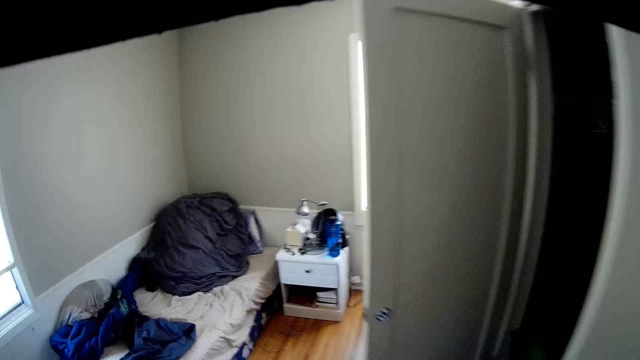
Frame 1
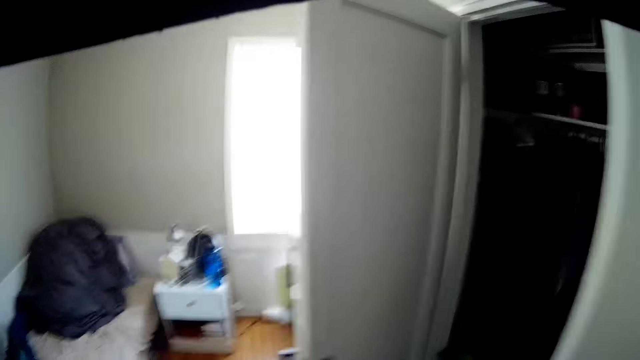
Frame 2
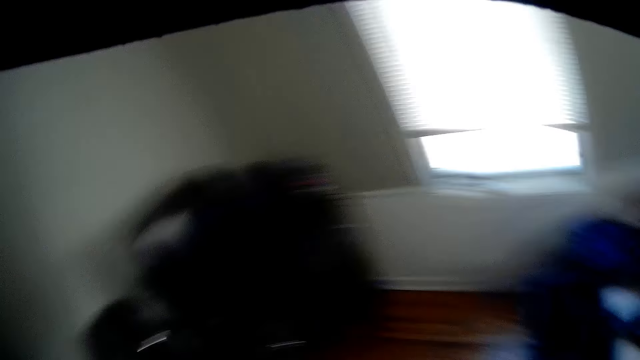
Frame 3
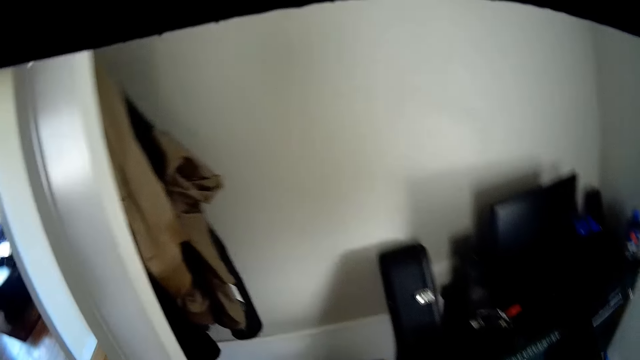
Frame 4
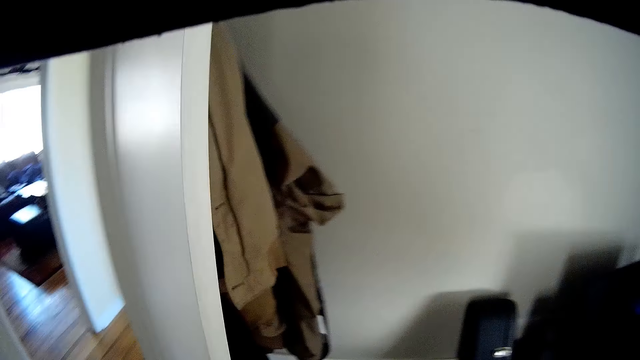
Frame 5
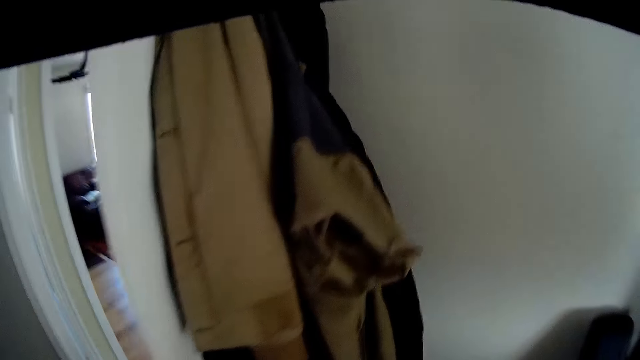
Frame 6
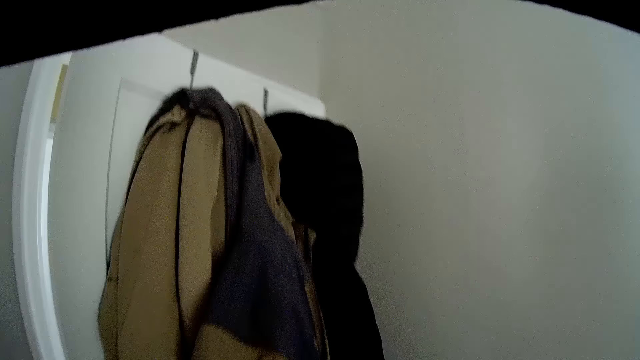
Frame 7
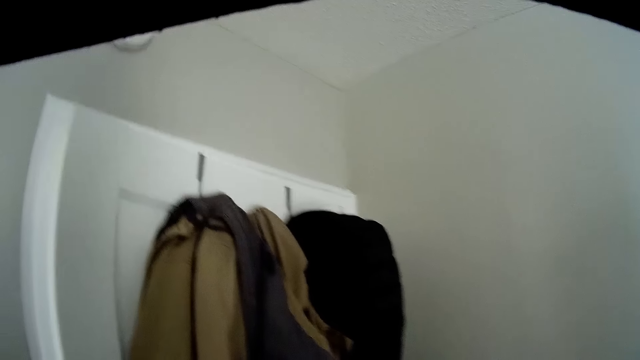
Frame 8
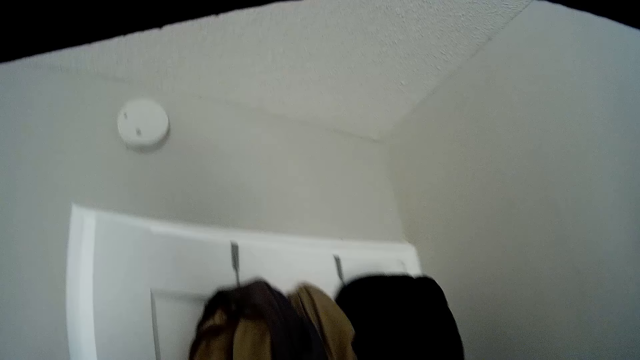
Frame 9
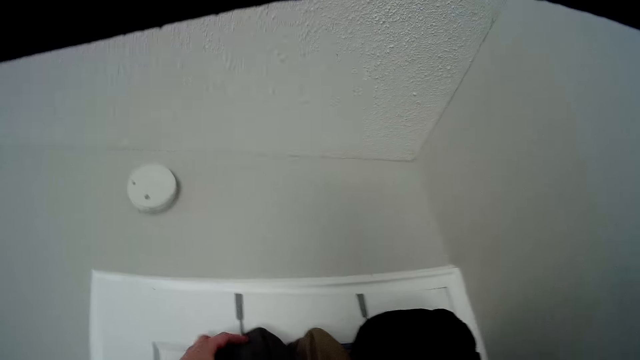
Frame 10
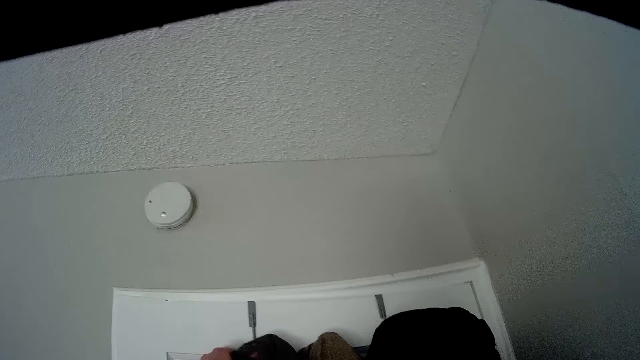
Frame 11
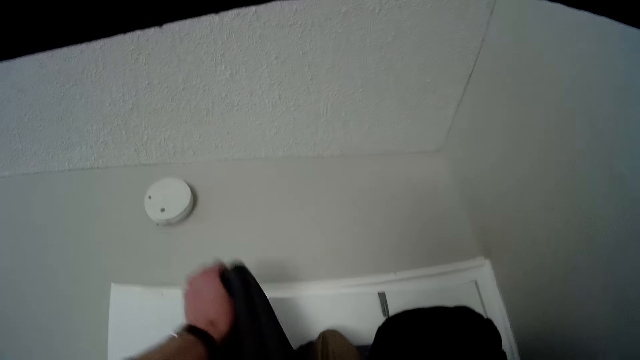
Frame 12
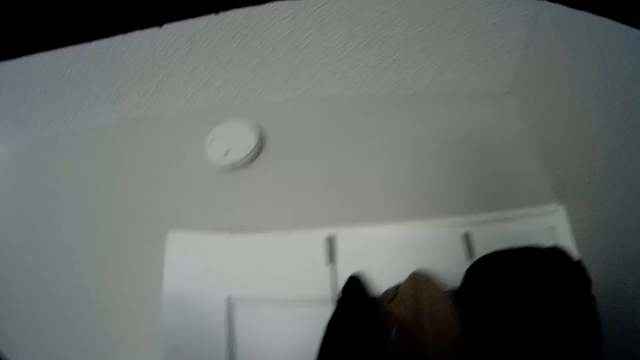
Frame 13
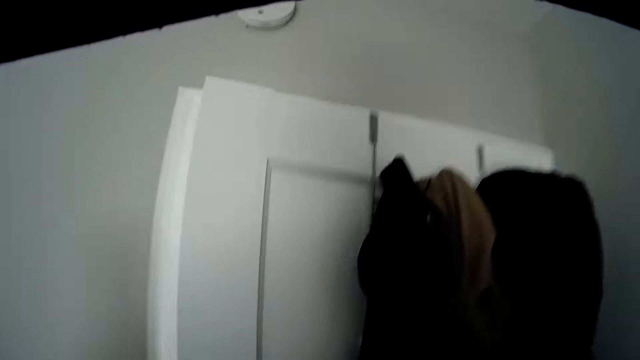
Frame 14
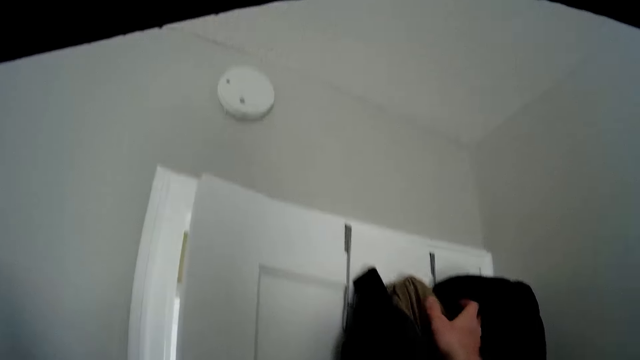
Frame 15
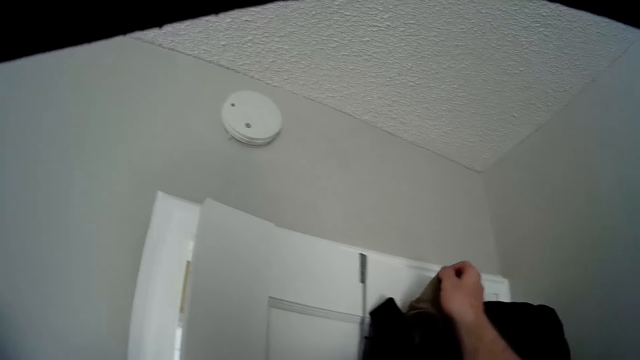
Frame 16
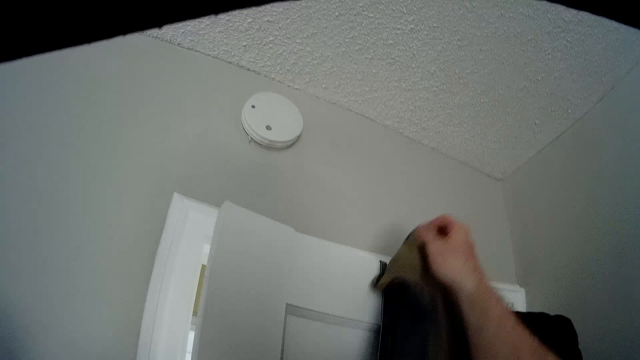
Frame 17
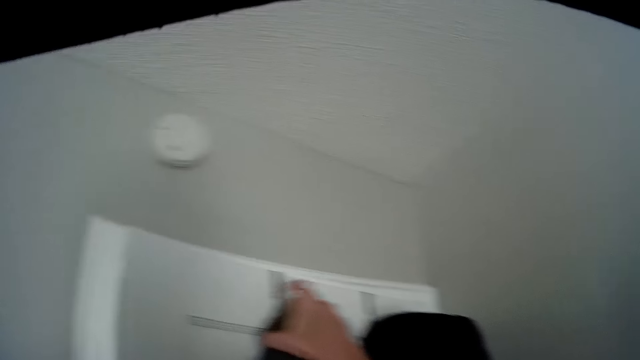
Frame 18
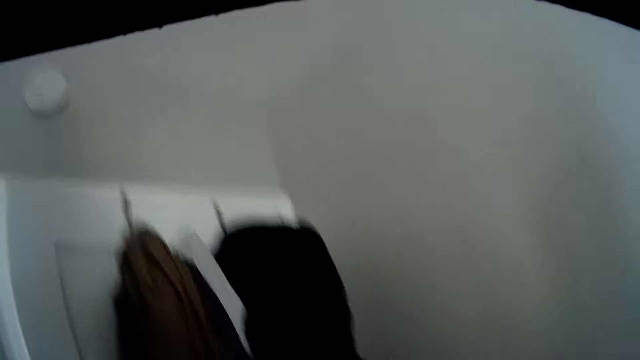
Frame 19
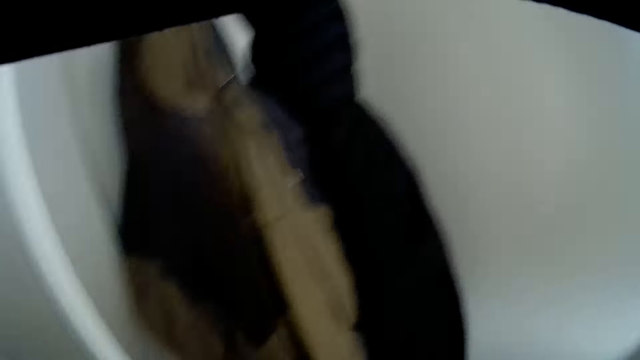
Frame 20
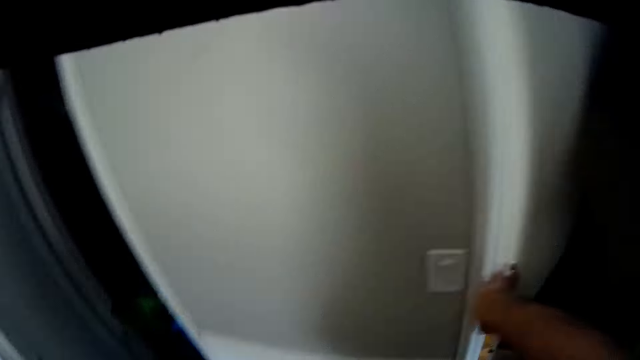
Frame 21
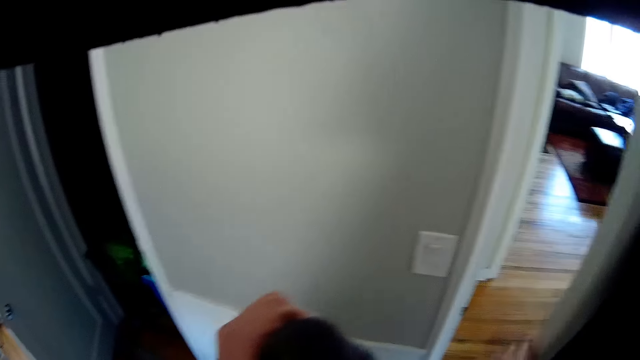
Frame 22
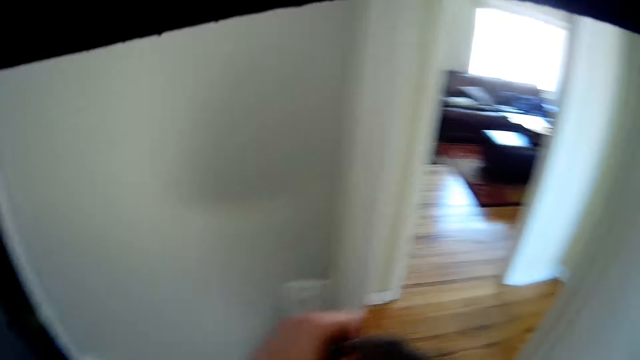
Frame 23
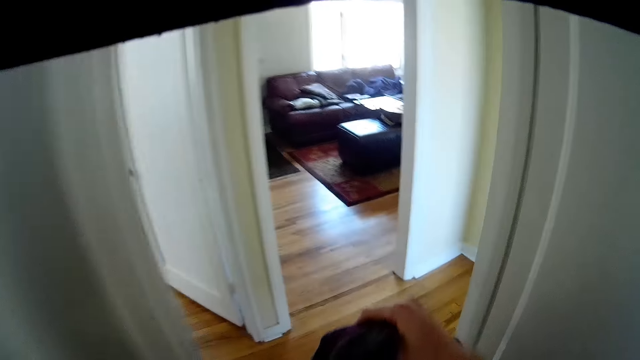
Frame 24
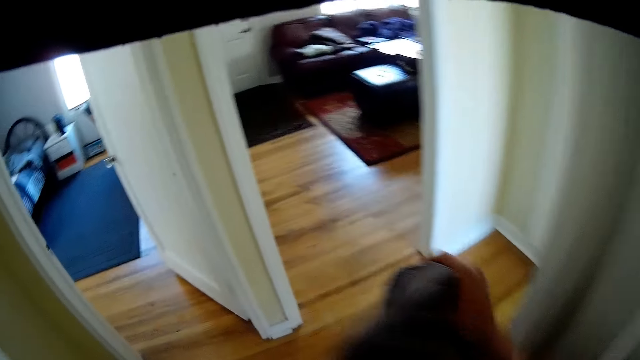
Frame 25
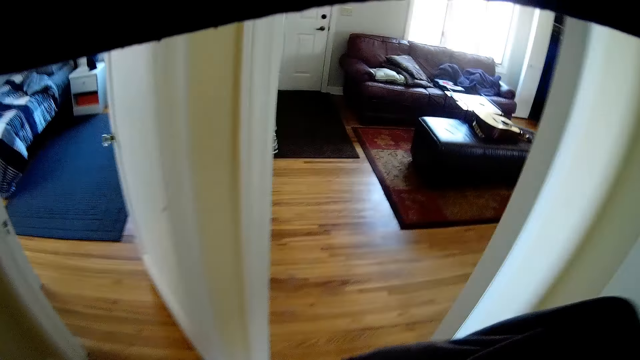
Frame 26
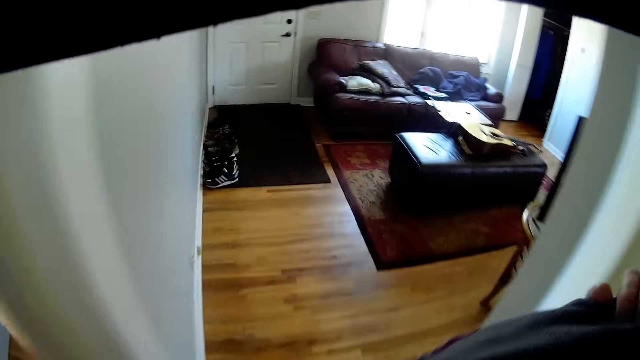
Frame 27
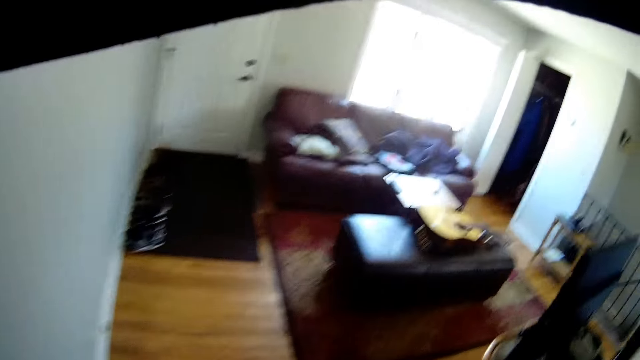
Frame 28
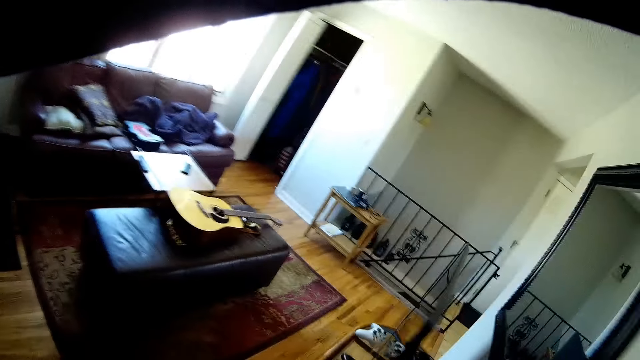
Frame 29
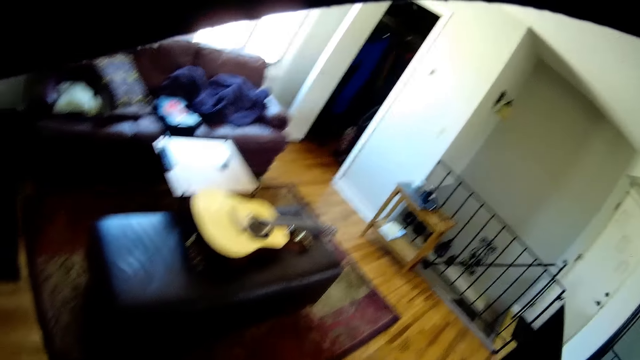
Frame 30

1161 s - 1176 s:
The camera wearer looks around the room. He partially closes the door of the room. He takes off a jacket from the back of the door with his left hand. He adjusts another jacket behind the door with his right hand. He picks up a jacket with the other hand and hangs the jacket on a hook with a hand. He opens the door with his right hand, walks out of the room, and adjusts the jacket with both hands. He holds the jacket with a hand.

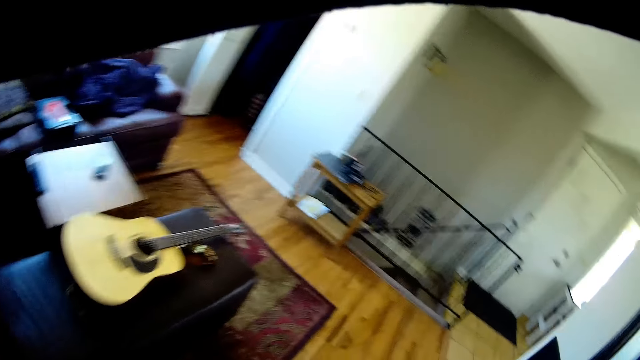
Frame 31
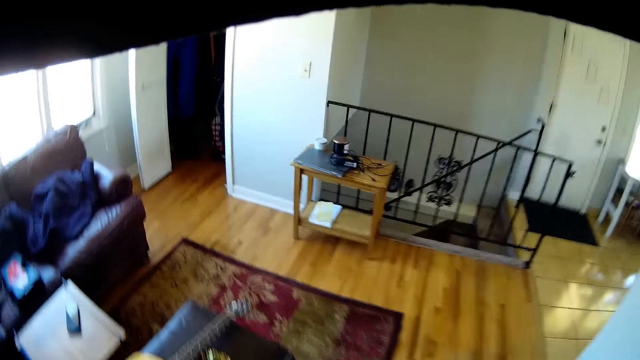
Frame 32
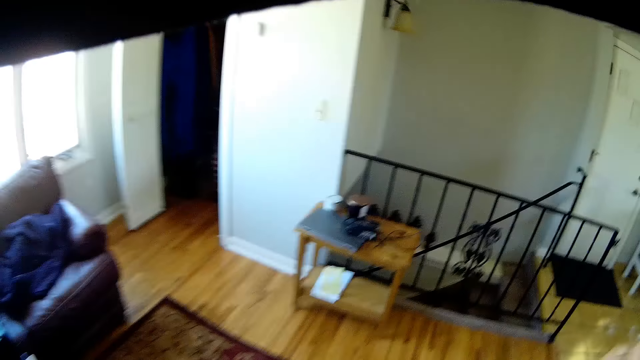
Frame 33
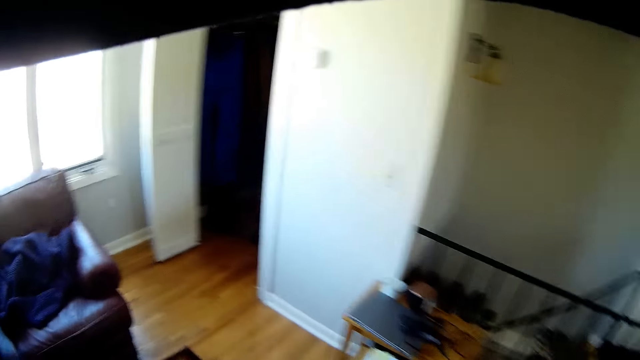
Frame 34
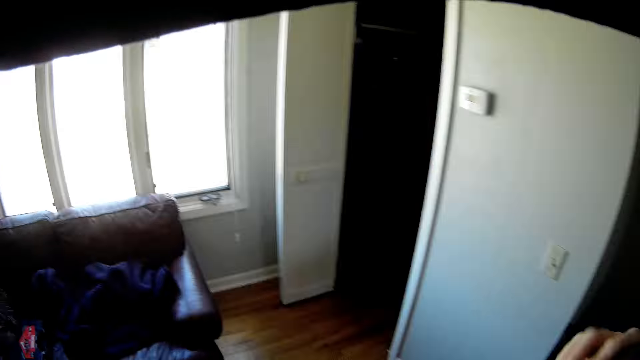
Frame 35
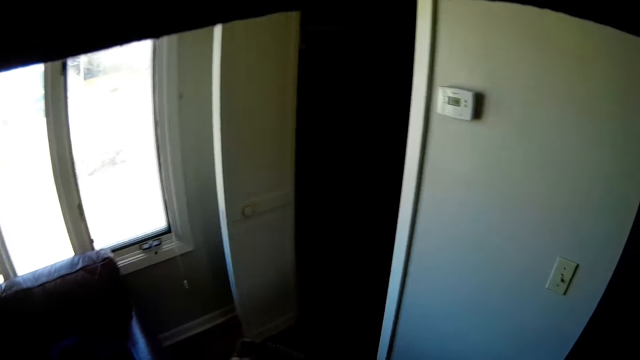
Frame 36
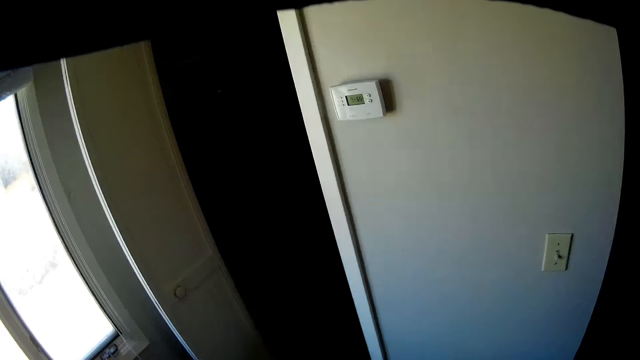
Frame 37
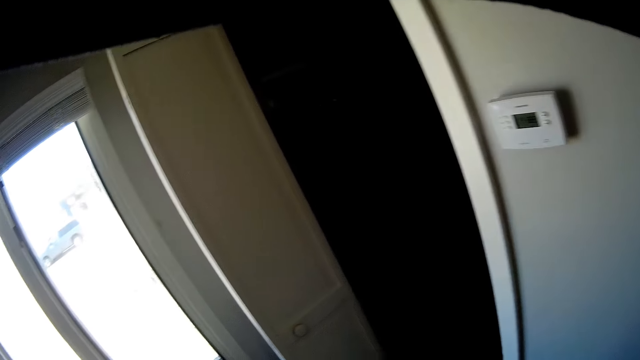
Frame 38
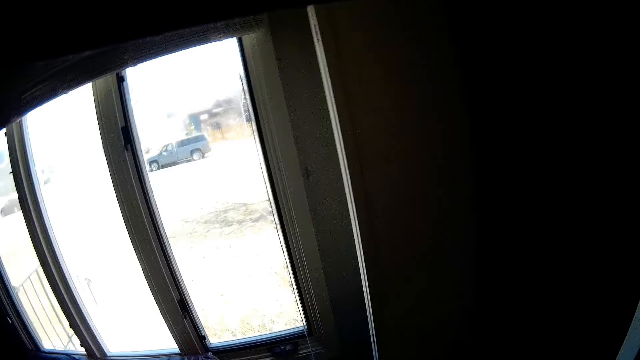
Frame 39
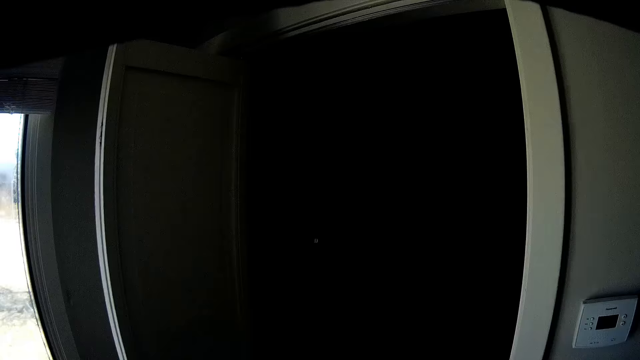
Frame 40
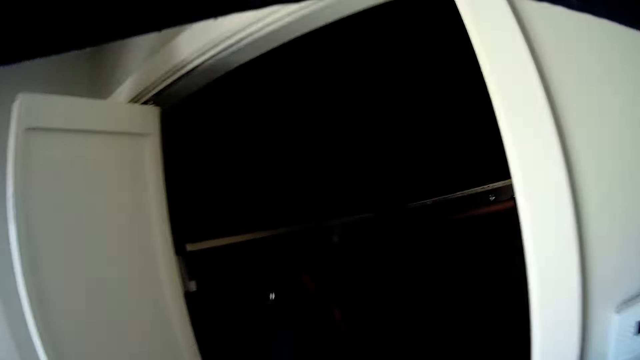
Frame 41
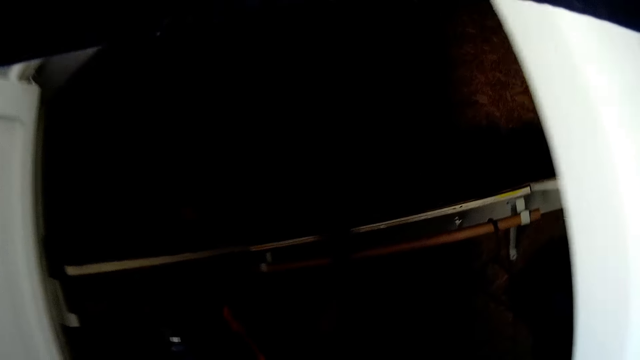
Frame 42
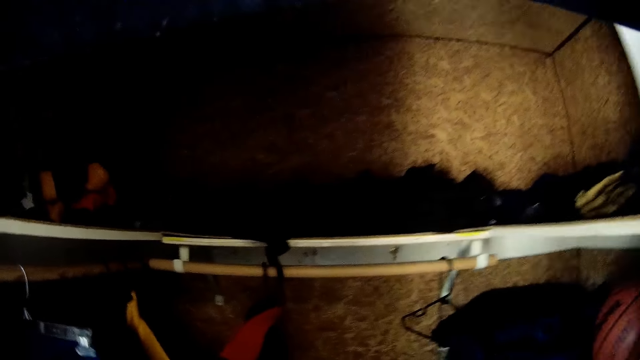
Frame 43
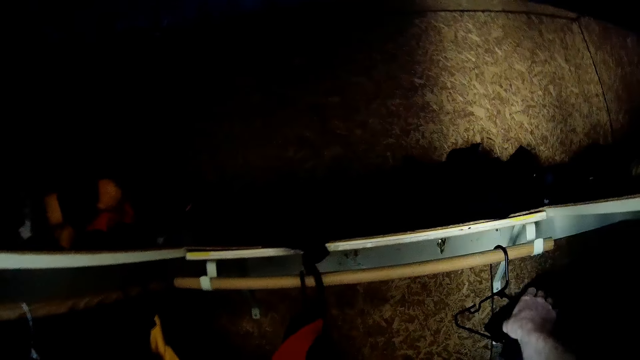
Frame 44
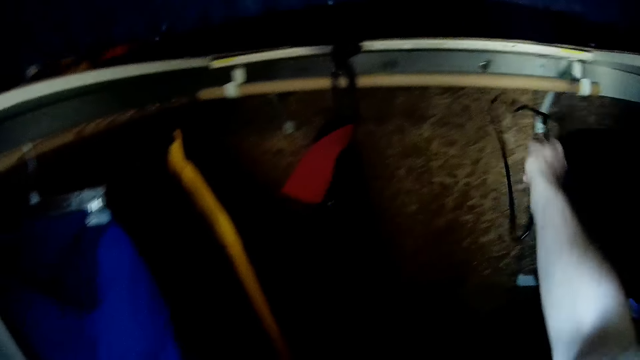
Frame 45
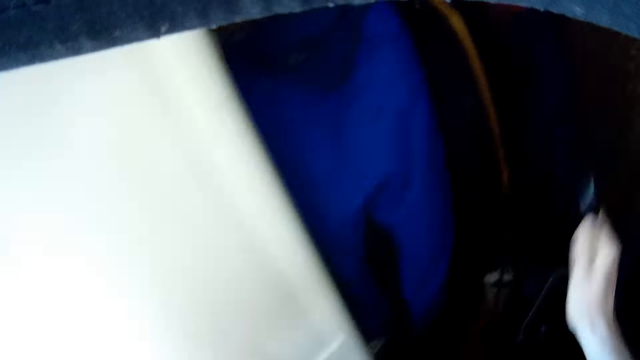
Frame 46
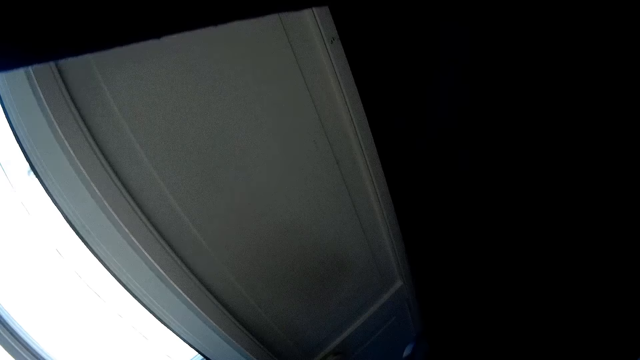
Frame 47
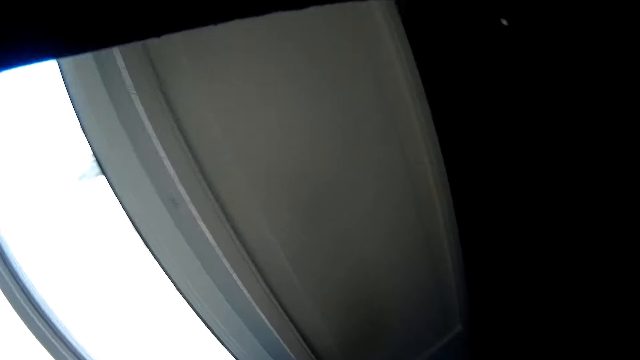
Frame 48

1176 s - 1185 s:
The camera wearer picks a hanger from a wardrobe with his right hand.
